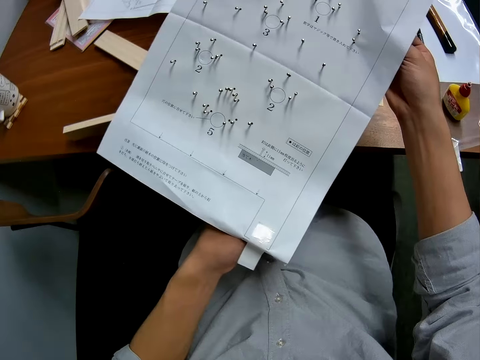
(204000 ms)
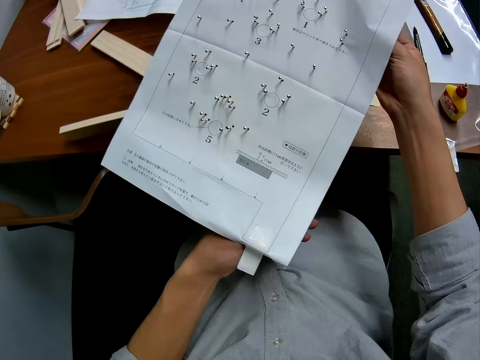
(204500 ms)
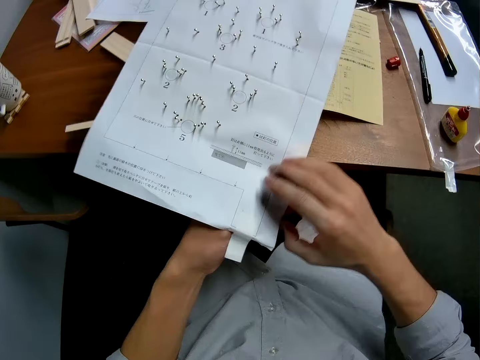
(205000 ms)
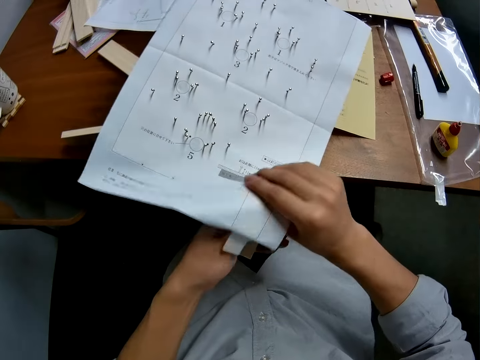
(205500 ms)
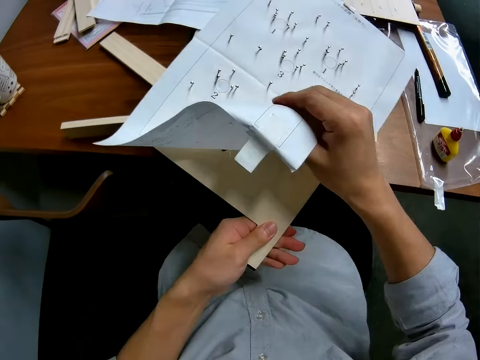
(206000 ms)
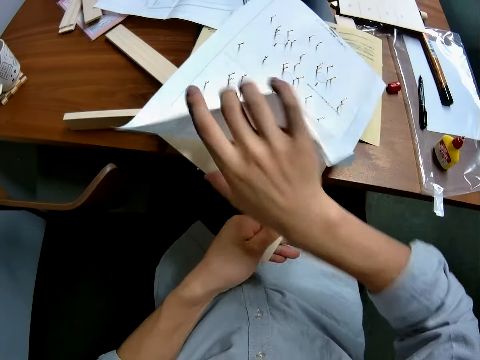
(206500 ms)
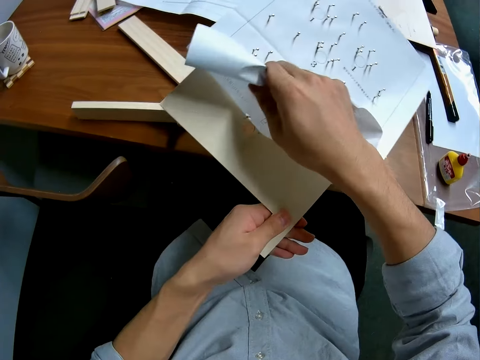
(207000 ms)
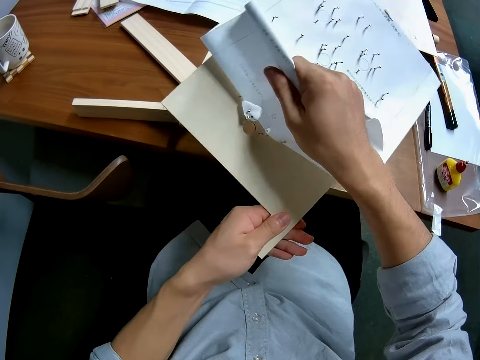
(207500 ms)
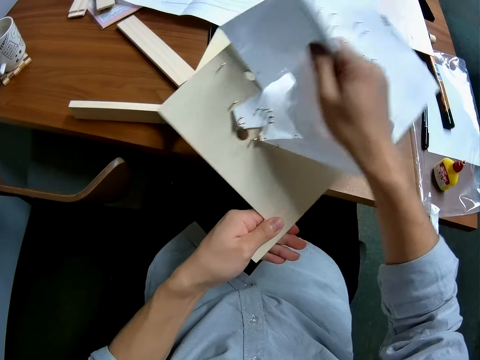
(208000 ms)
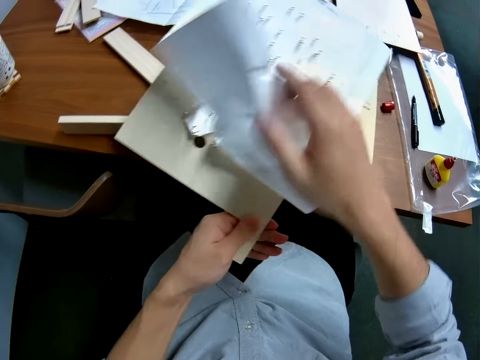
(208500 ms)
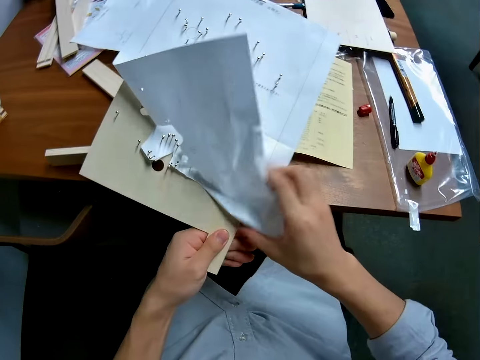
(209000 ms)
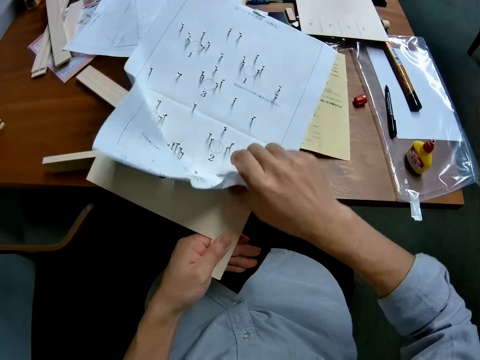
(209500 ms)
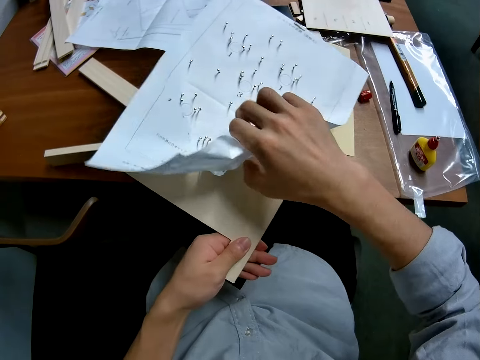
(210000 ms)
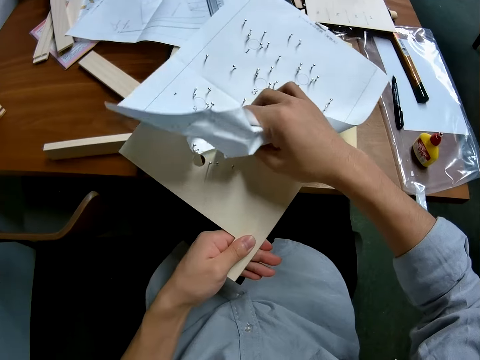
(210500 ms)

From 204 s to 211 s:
The camera wearer passes the model piece to the left hand. They touch the paper. They remove the paper from the model piece.

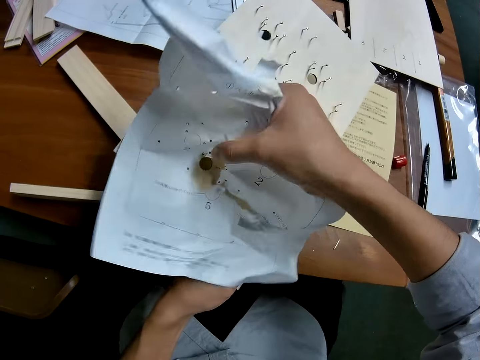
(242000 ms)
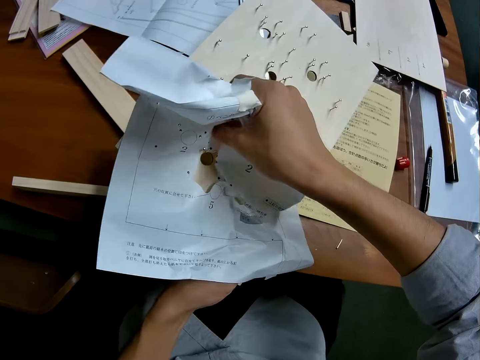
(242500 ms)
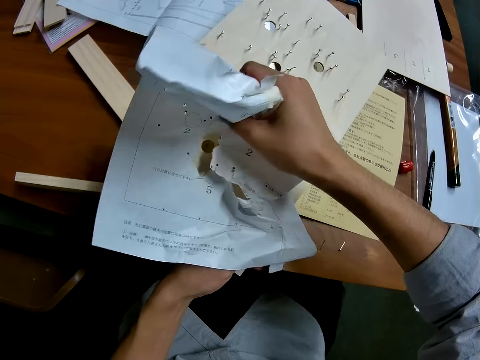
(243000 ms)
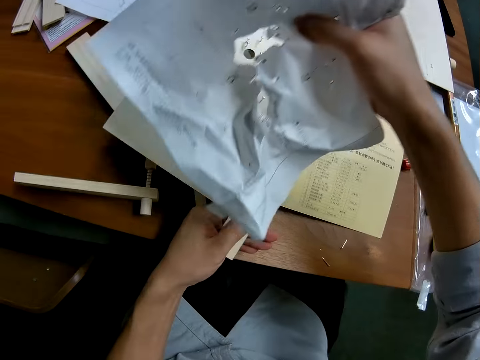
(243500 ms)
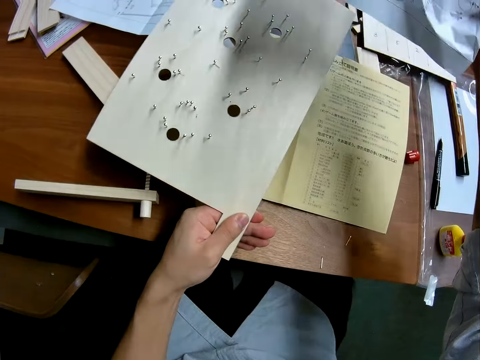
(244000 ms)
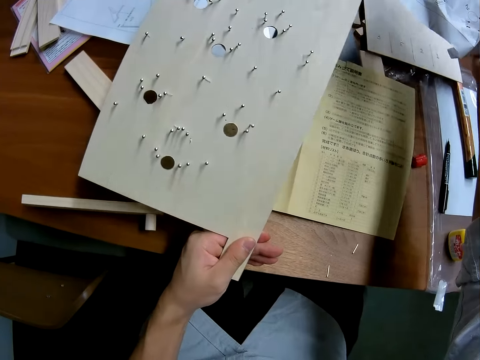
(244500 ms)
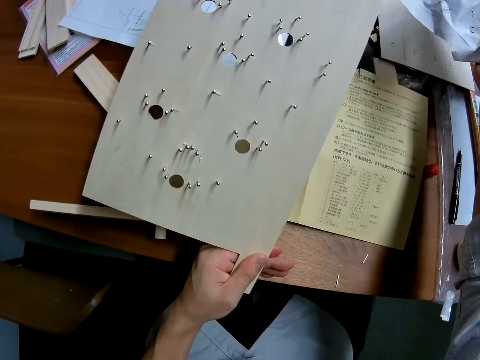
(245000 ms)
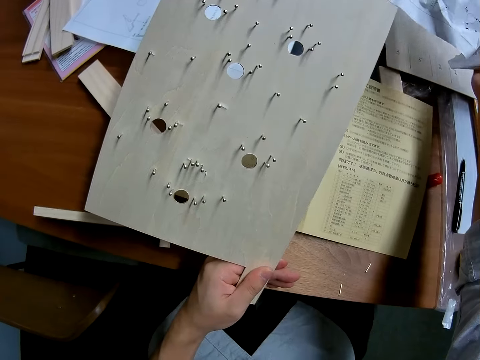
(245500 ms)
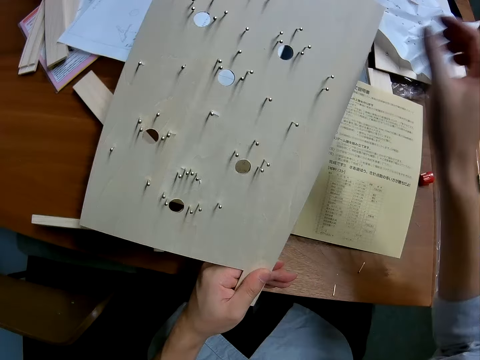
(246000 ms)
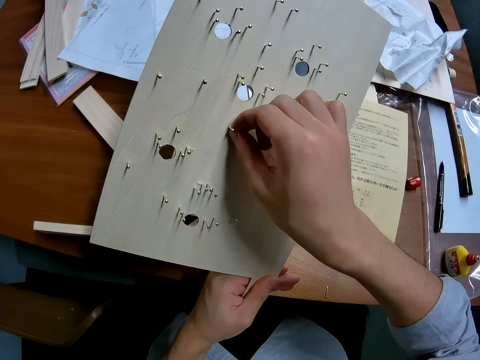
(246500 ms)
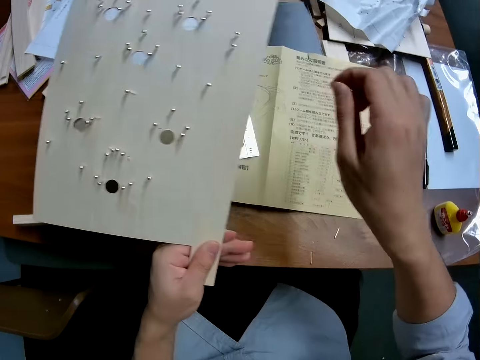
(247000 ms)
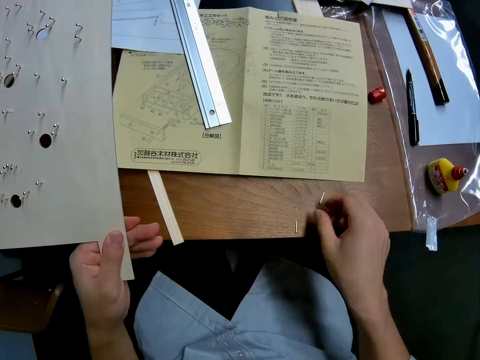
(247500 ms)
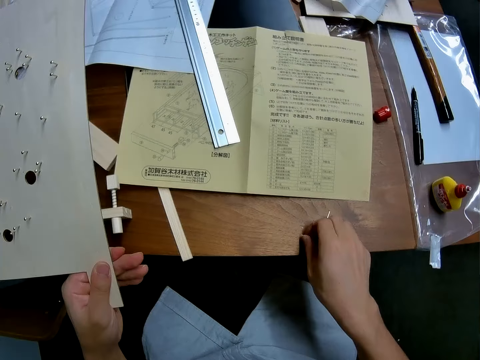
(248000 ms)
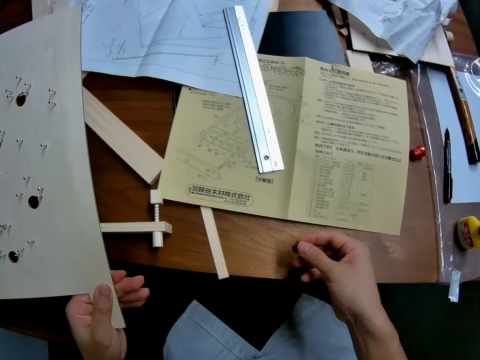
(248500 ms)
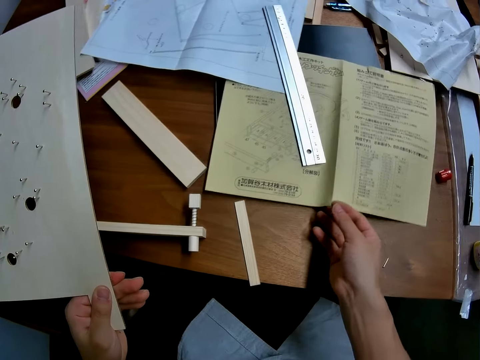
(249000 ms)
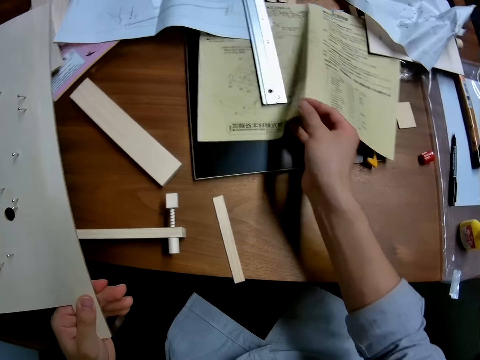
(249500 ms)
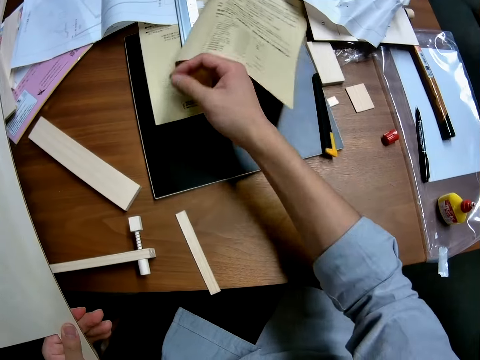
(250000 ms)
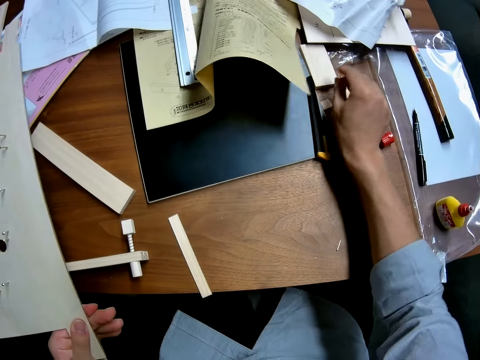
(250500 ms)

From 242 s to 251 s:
The camera wearer puts the paper on the table. She touches the pin. She removes the paper on the wood puzzle. She picks up the pin from the table with the right hand. She shifts the instruction manual backwards with her right hand.

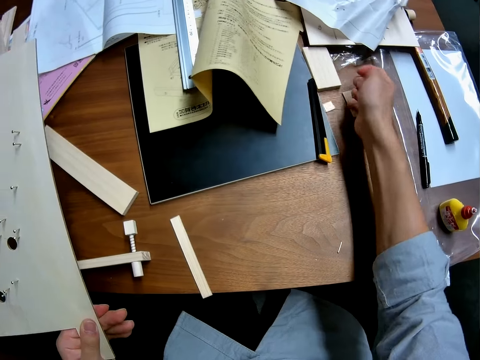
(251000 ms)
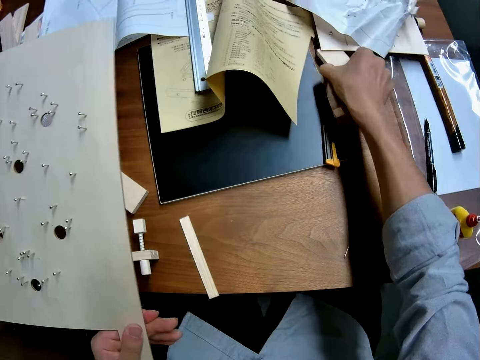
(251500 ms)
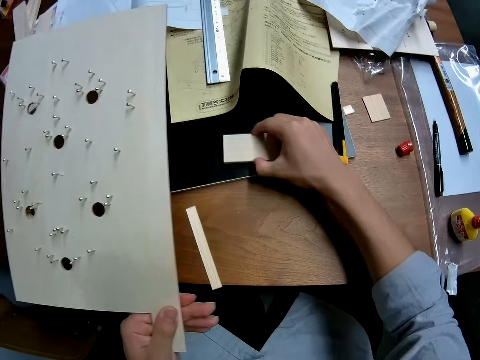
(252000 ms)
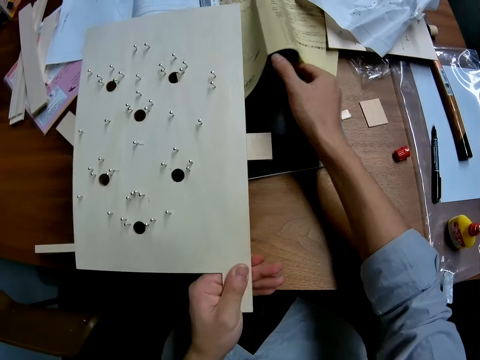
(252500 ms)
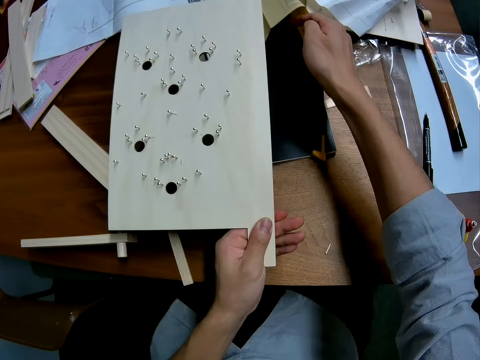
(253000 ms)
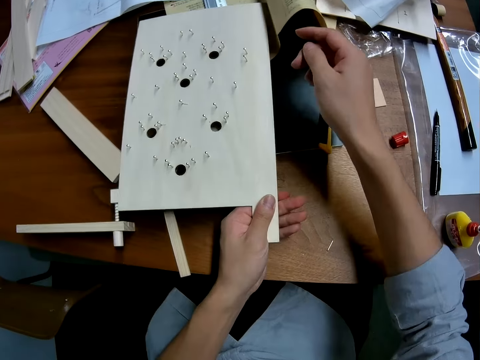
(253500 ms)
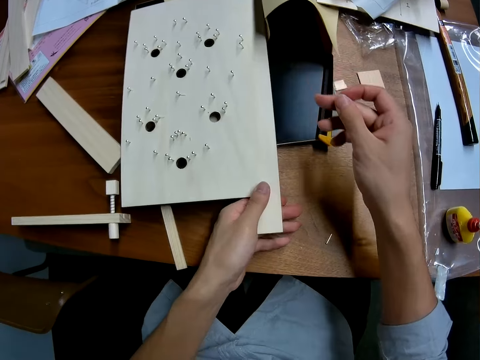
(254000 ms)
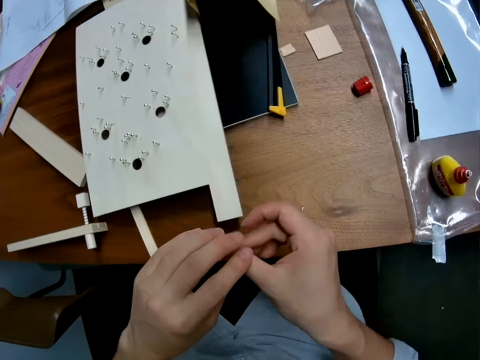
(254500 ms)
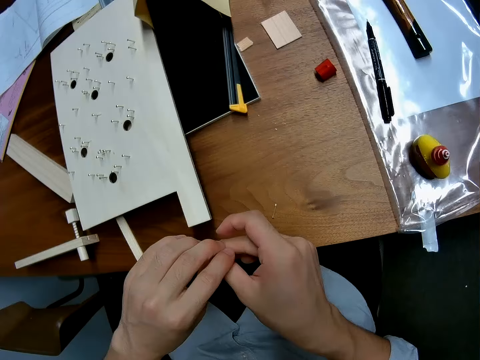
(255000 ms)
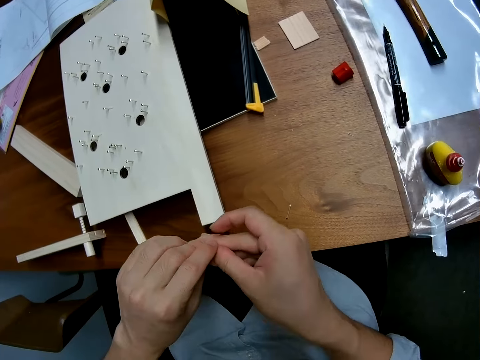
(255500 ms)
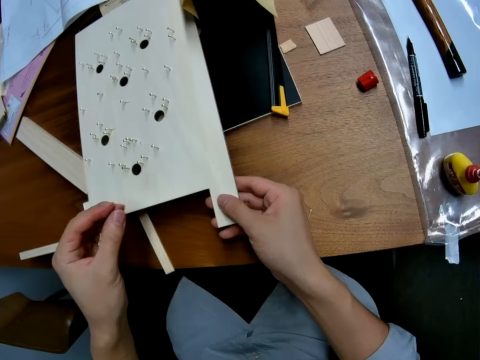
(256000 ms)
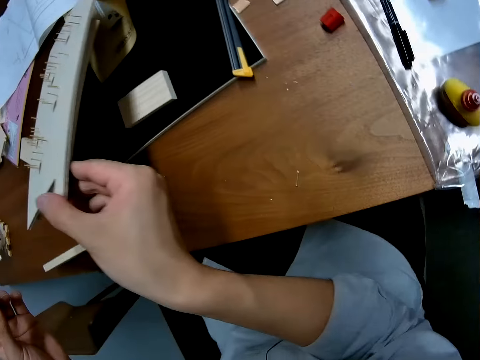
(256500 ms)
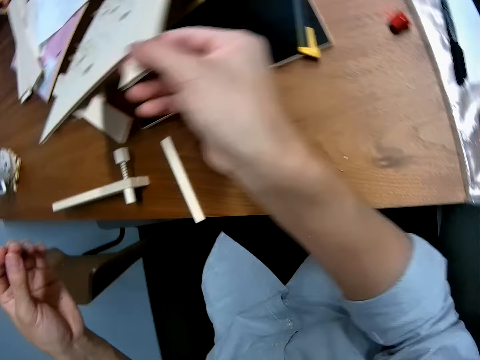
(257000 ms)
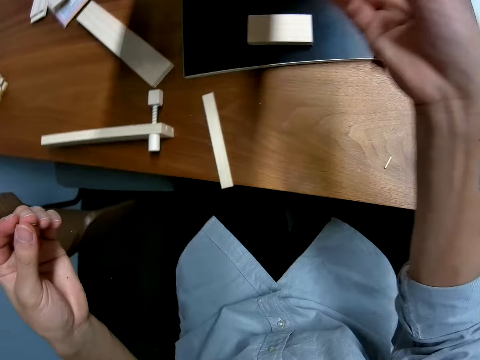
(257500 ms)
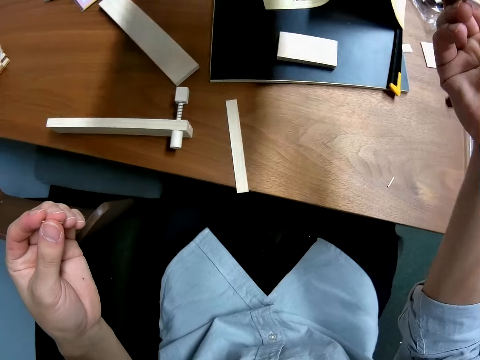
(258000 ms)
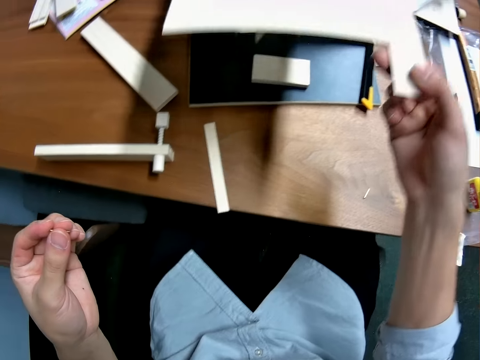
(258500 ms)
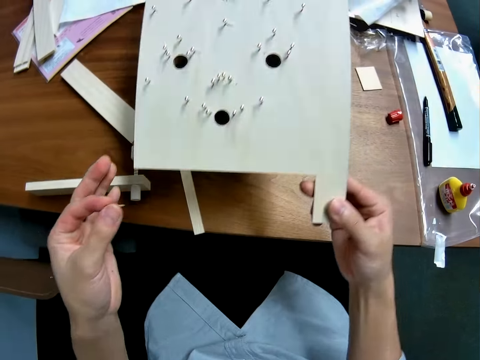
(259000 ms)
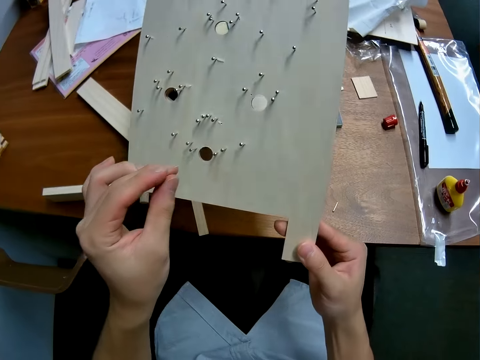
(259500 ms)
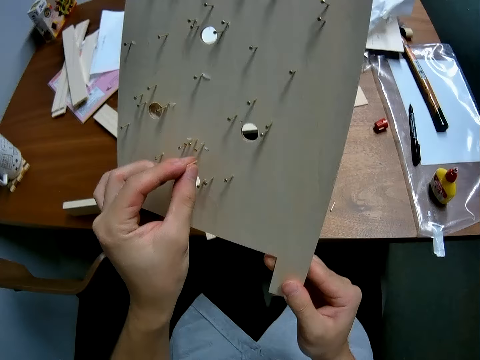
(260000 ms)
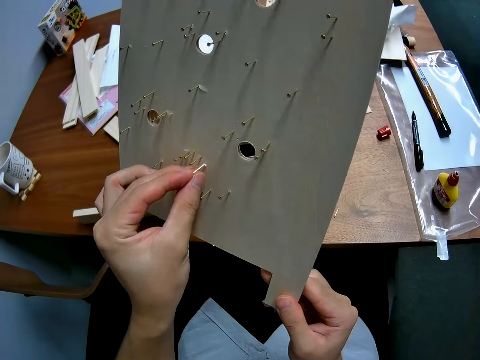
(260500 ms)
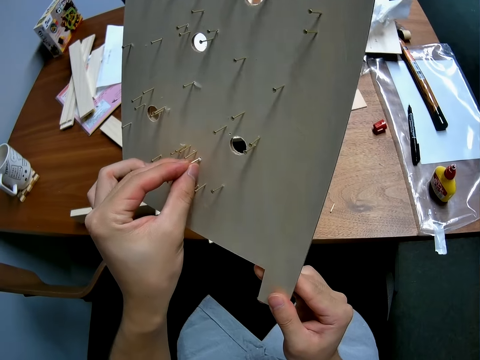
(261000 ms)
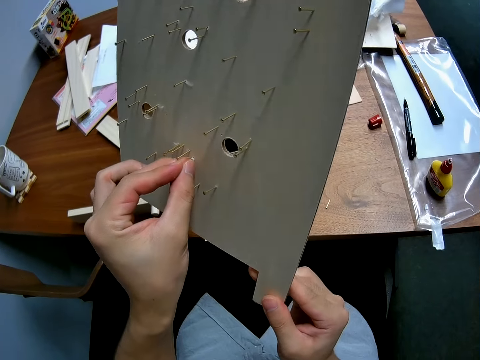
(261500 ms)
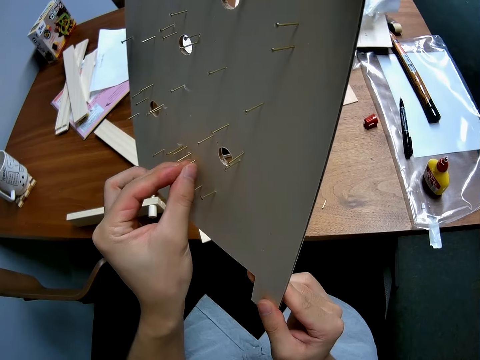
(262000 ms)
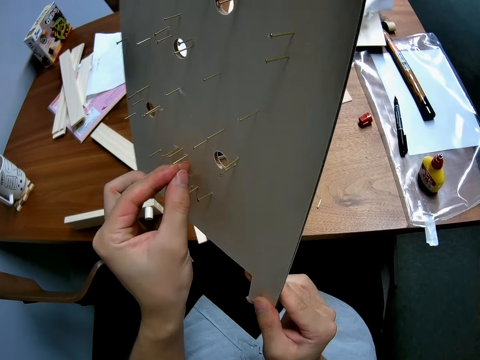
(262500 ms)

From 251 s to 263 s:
The camera wearer picks up a wood or model piece from the table with his right hand. He puts the model piece on top of the book with his right hand. He touches the manual. He puts the model piece on top of the book. He drops the wood with pins on the table with his left hand. He passes the pin on his right hand to his left hand. He lifts the wood with pins on the table with his right hand. He looks around. He lifts the model piece. He puts the pin on the model piece.
